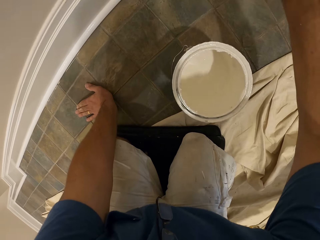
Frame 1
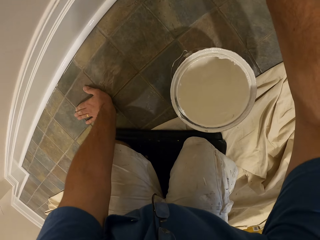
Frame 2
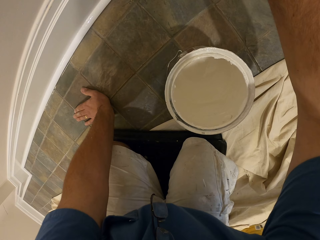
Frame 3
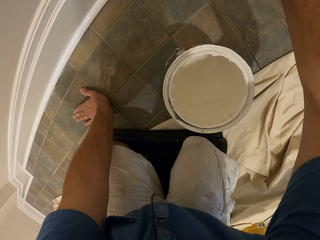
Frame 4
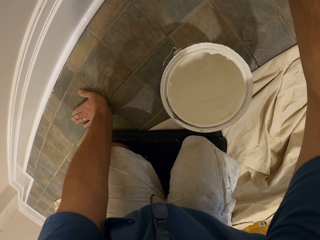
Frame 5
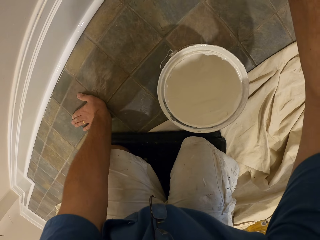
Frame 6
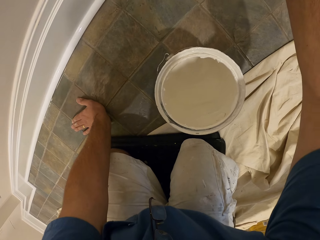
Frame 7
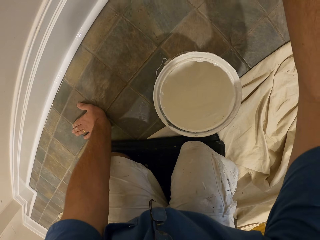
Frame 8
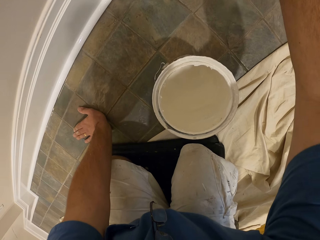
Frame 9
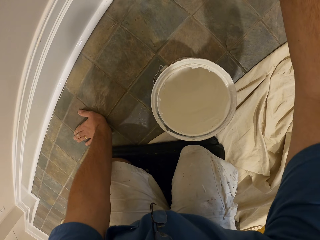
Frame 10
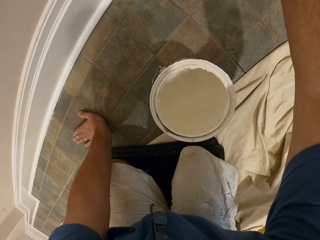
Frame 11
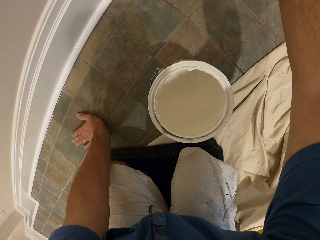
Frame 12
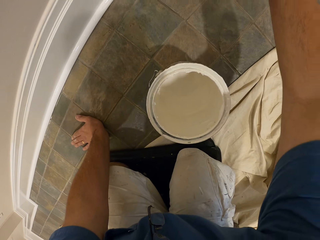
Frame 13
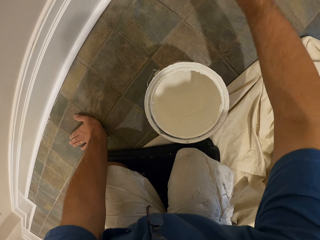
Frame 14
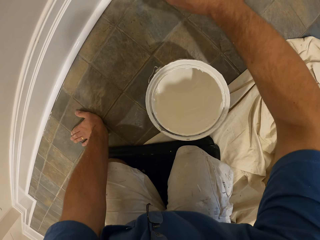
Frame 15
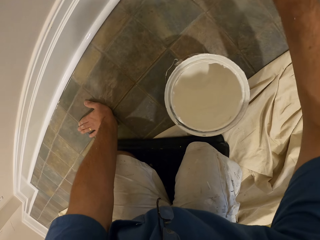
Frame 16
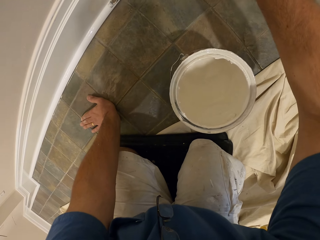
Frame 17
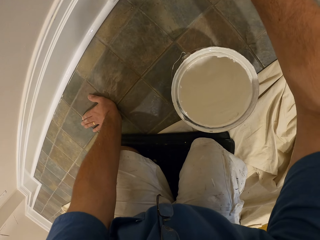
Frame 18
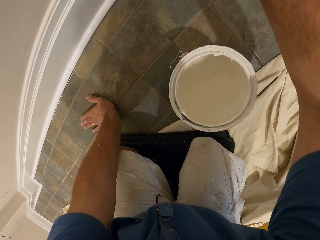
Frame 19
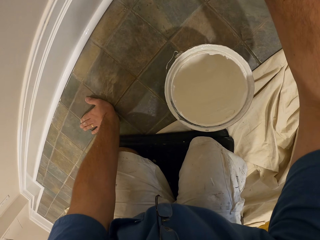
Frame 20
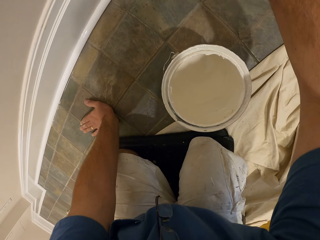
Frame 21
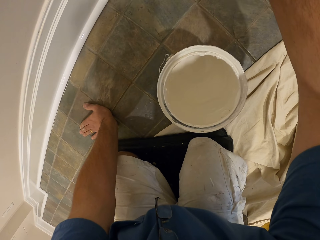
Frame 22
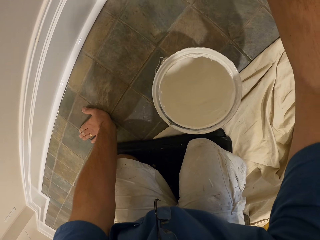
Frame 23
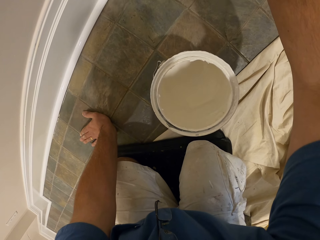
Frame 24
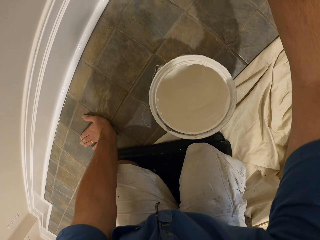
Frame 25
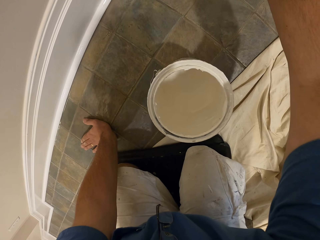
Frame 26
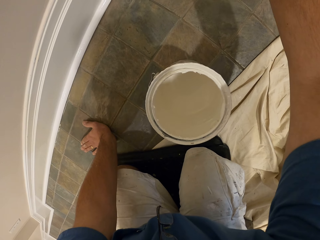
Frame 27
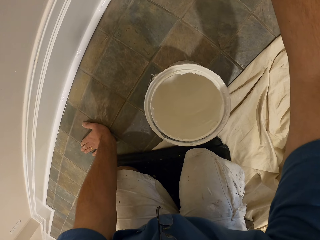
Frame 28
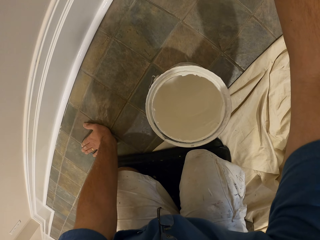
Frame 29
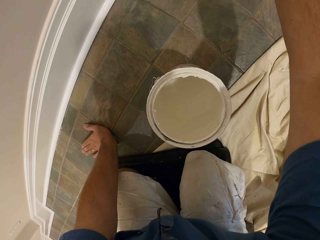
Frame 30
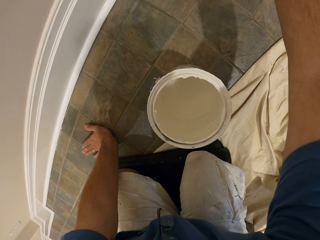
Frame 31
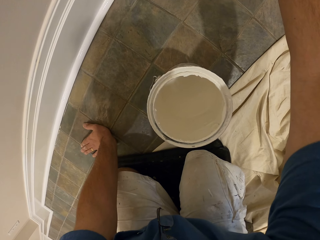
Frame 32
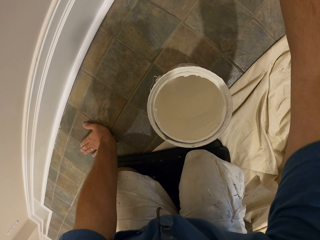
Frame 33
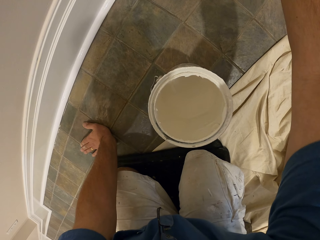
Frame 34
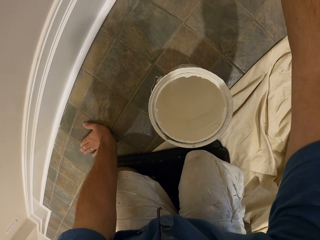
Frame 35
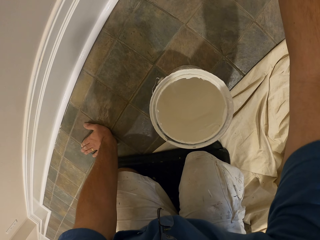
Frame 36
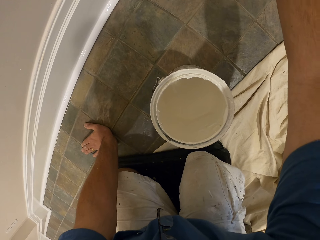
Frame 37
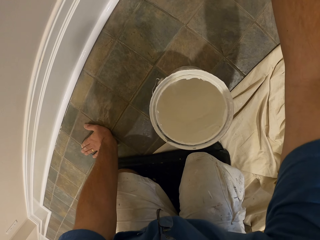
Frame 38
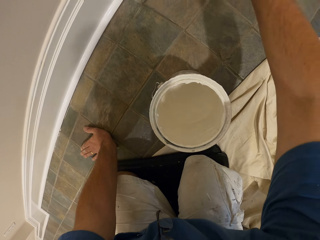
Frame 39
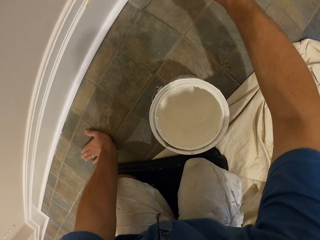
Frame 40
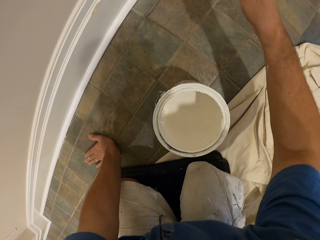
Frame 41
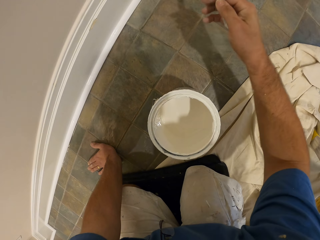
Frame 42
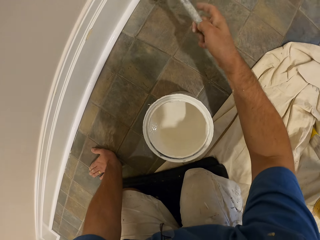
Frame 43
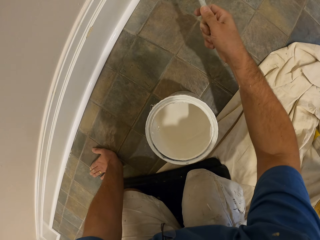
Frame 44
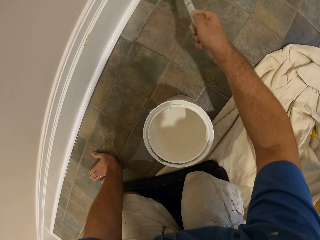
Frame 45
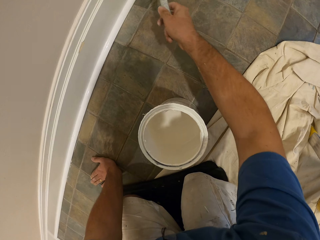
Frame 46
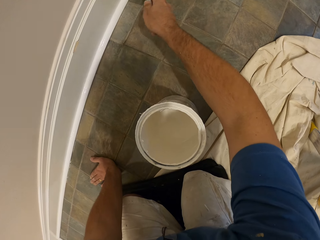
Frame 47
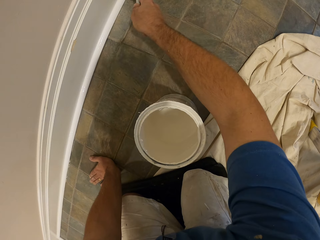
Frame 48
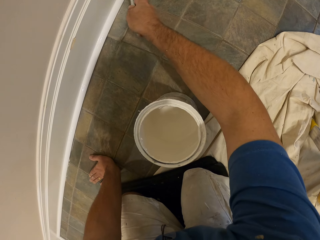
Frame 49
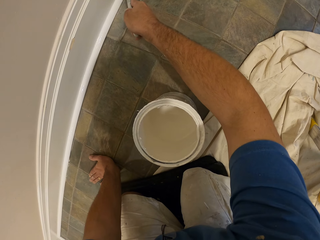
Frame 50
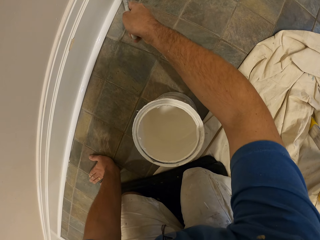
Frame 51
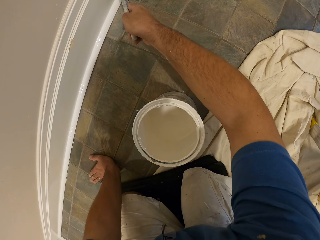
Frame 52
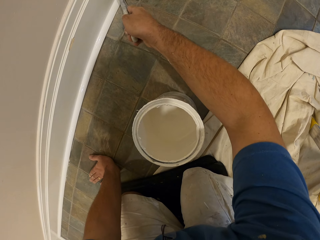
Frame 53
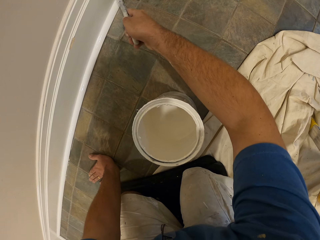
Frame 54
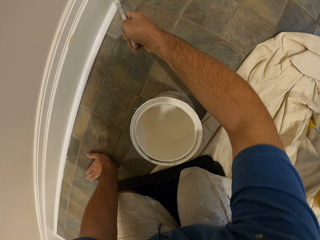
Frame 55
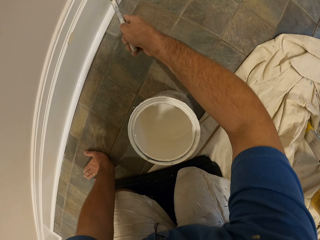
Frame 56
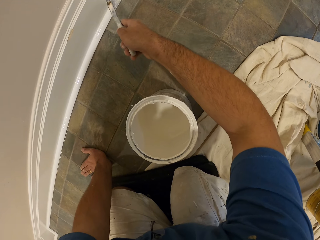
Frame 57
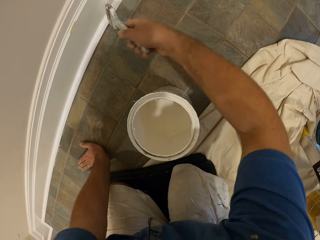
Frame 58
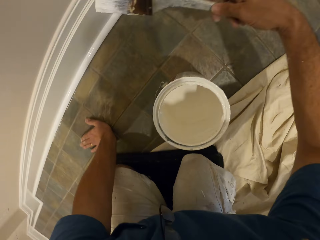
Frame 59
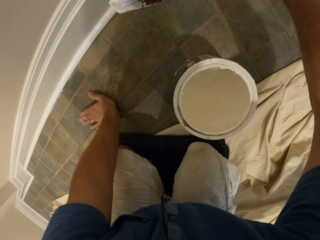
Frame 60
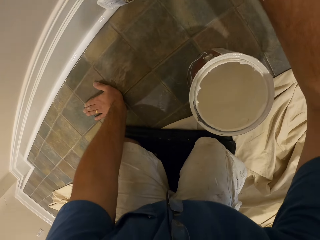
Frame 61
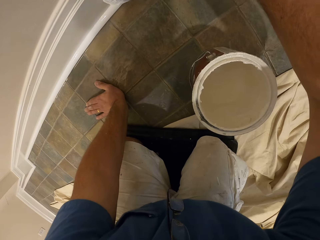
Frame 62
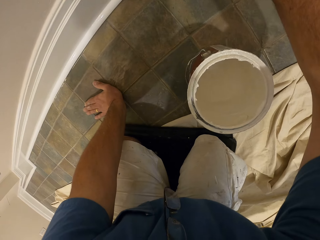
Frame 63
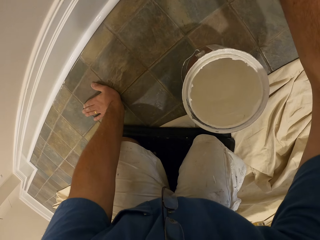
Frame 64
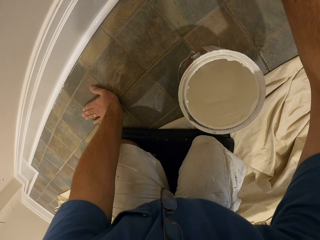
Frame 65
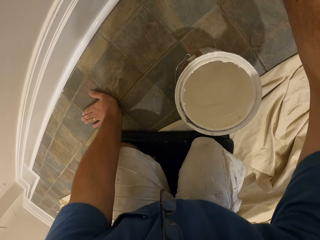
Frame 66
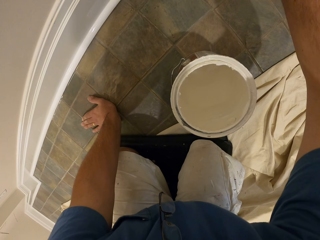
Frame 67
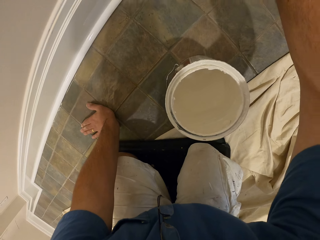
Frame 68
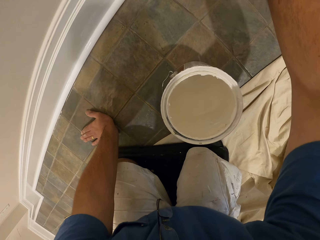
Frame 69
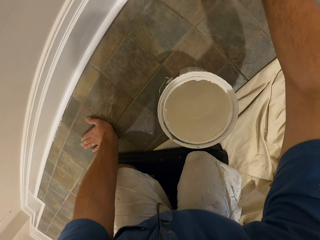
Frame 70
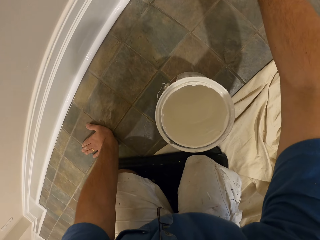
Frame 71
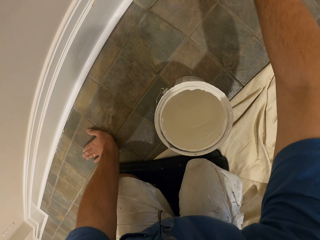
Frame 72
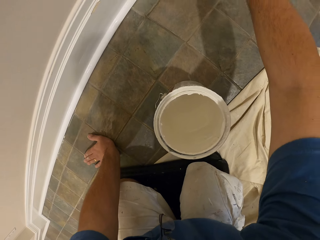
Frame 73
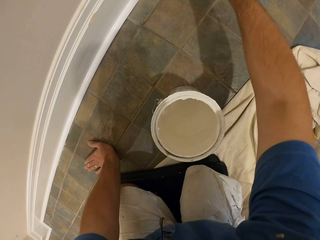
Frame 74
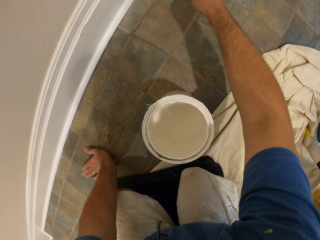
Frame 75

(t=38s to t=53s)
The camera wearer paints the baseboard. They paint the baseboard with the paint brush.

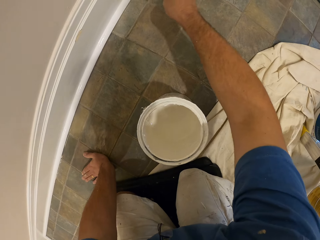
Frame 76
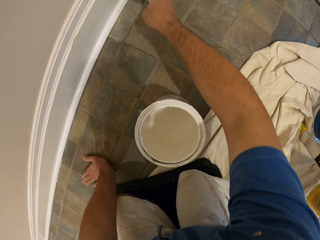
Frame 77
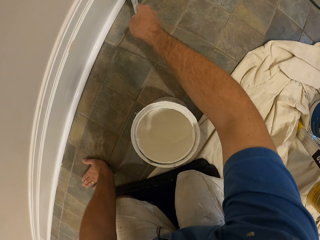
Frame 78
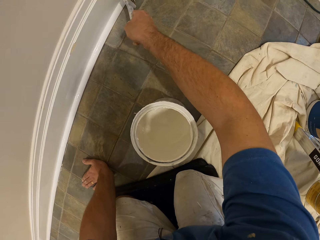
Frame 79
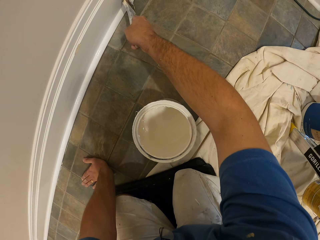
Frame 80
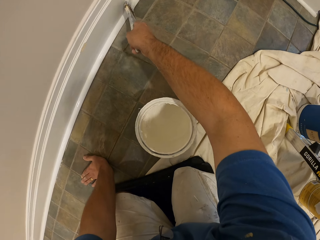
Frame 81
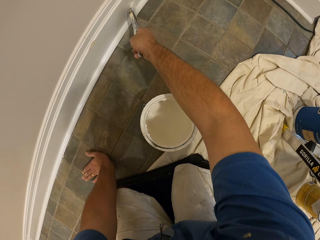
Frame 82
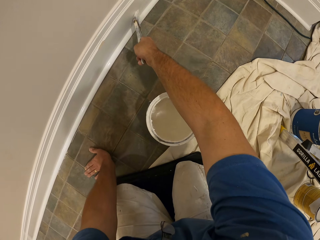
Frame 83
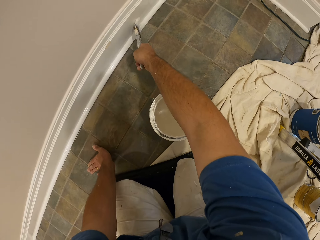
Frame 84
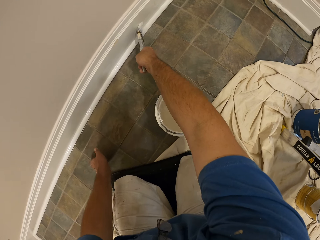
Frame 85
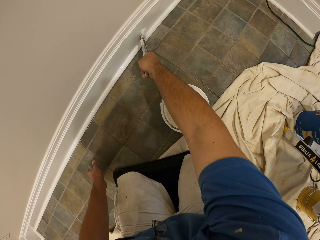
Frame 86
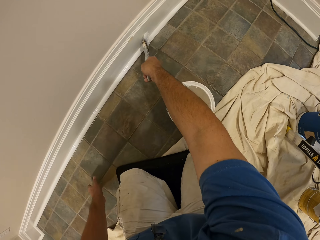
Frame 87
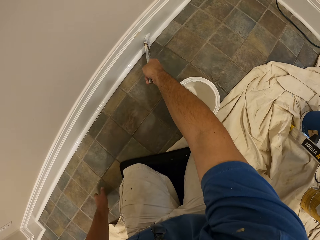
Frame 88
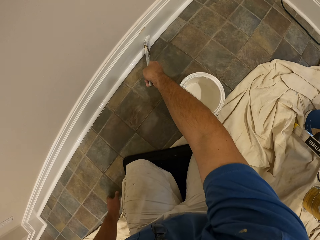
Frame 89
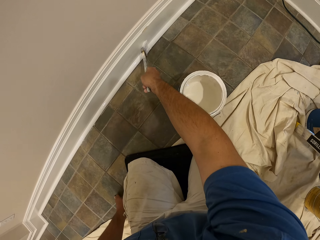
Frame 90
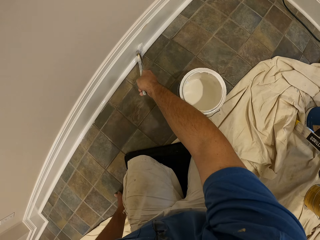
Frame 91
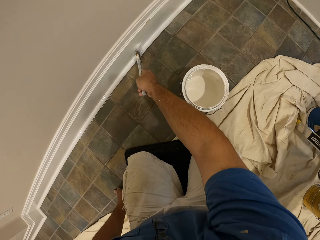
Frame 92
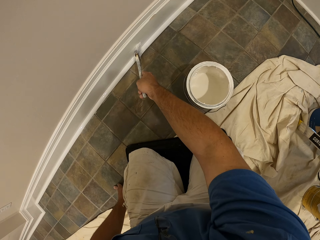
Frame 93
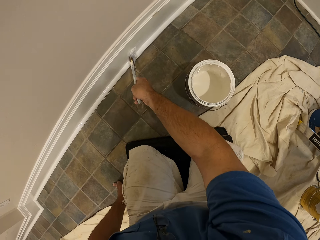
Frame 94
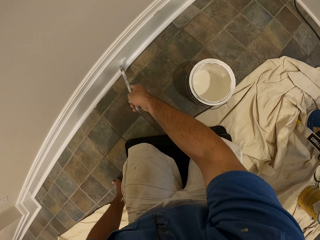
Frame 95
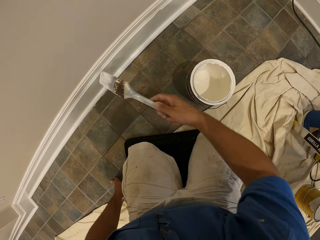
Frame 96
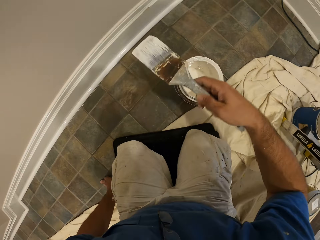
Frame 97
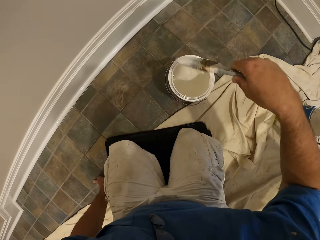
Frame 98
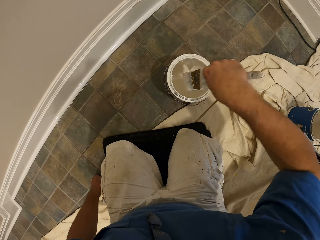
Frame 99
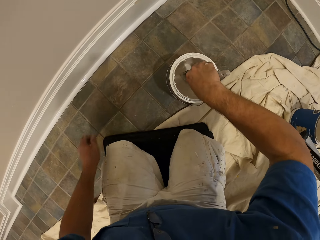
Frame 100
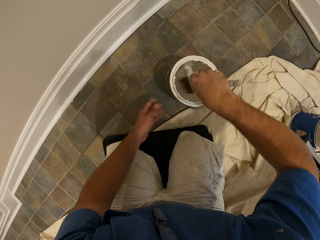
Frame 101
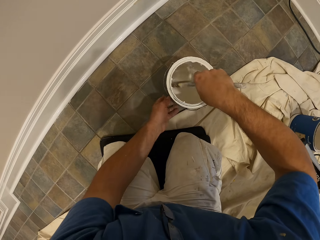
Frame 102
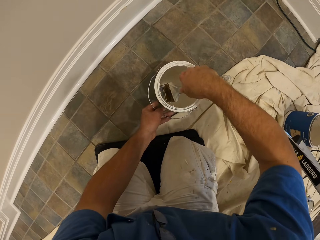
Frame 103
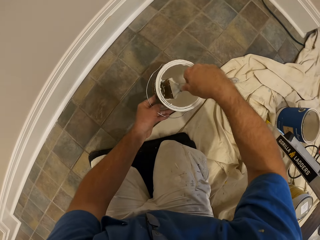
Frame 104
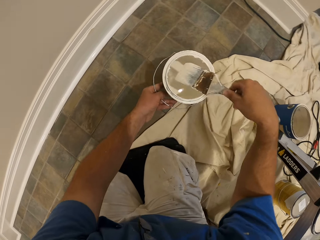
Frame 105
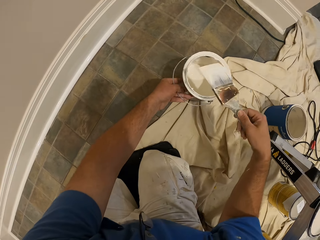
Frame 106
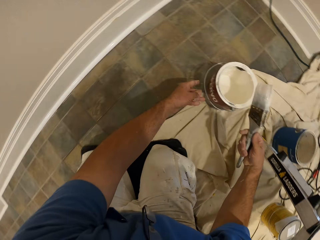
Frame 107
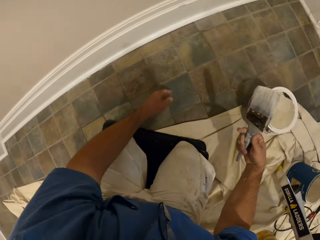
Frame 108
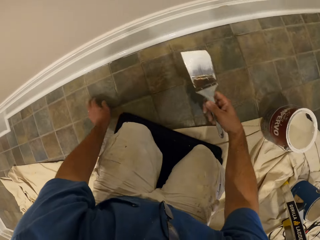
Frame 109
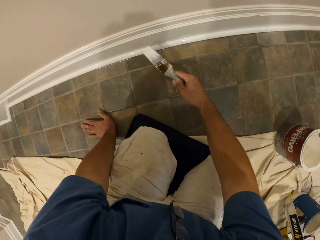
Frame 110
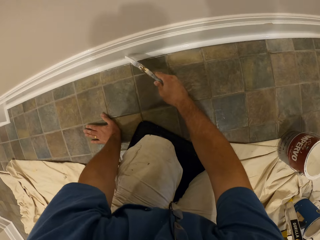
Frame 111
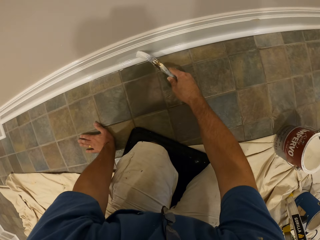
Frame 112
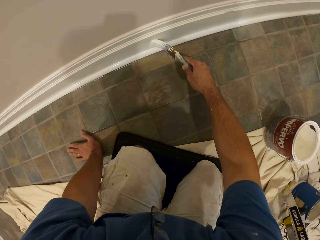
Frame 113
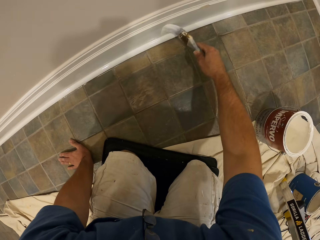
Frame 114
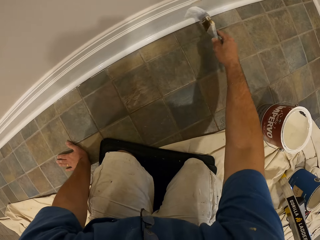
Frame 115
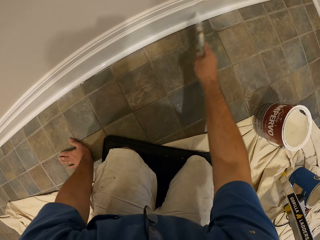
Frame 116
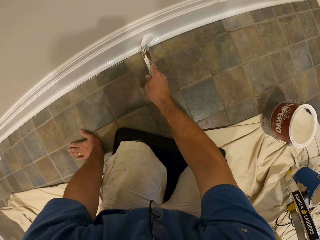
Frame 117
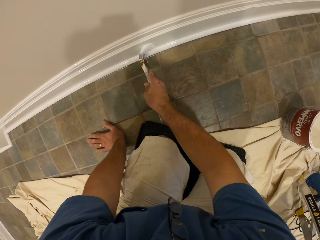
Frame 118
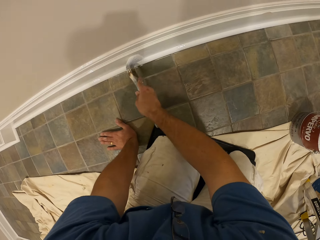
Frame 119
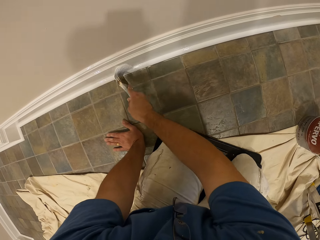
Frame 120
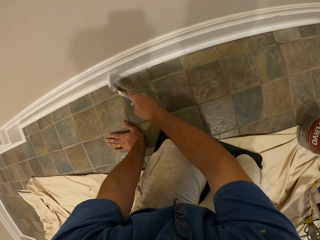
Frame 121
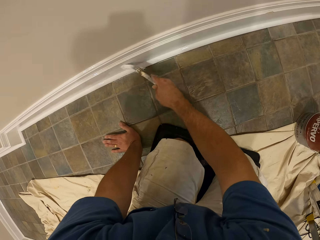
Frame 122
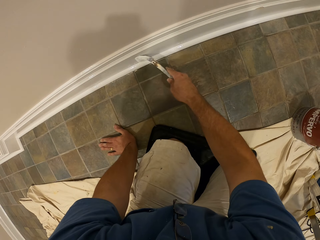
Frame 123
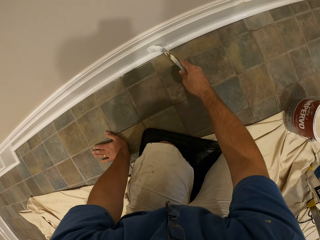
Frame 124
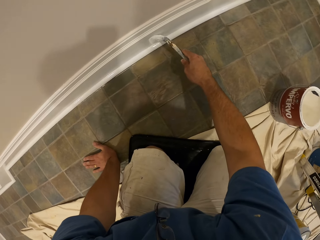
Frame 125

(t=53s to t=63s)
The camera wearer dips the paint brush in the bucket of paint with his right hand. He moves the bucket of paint with his left hand. He paints the baseboard with the paint brush.
